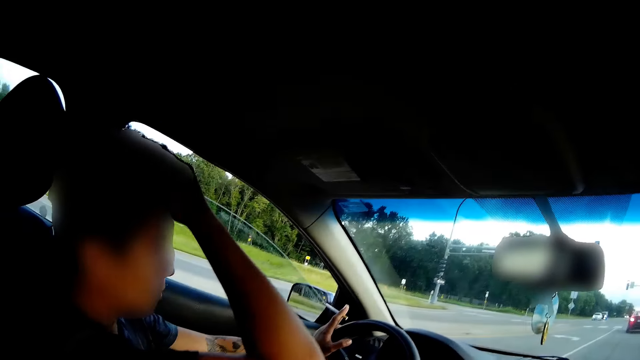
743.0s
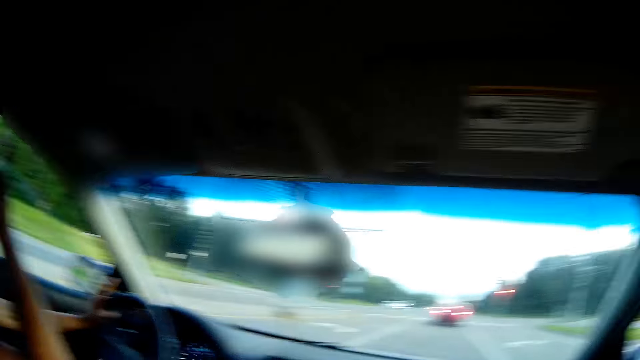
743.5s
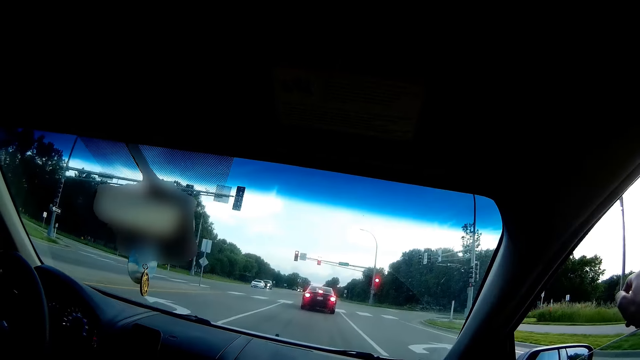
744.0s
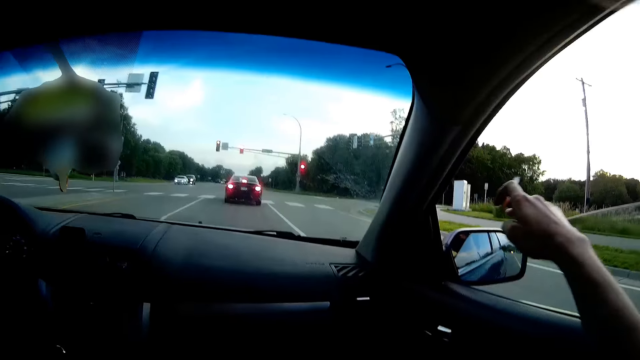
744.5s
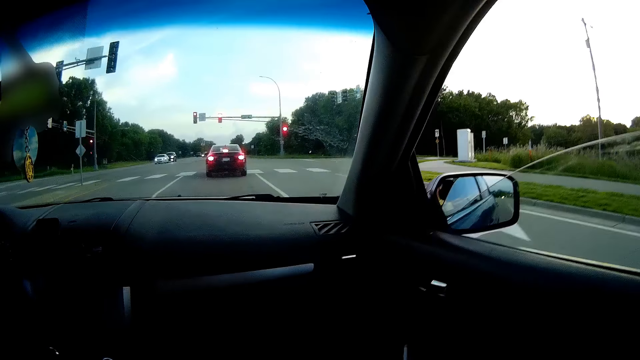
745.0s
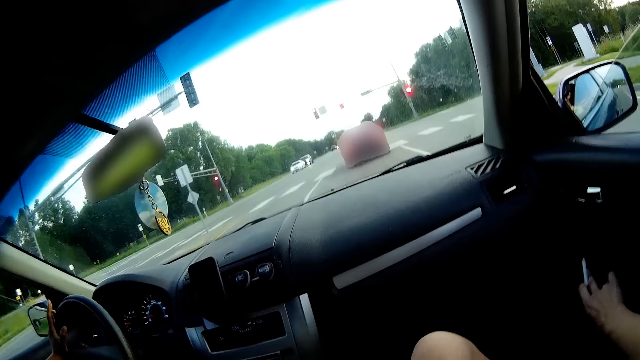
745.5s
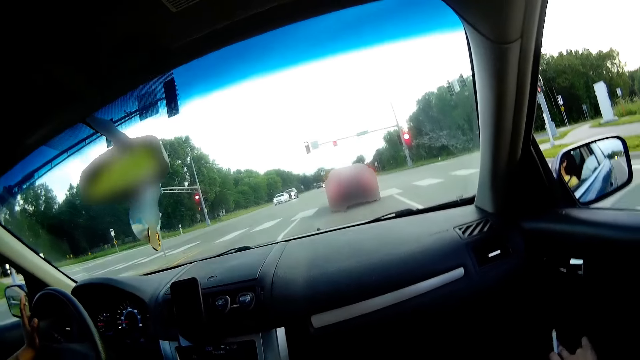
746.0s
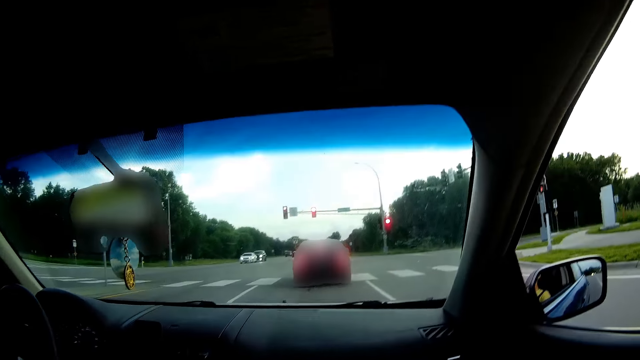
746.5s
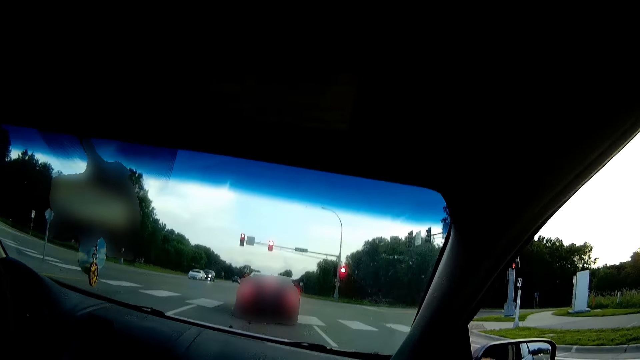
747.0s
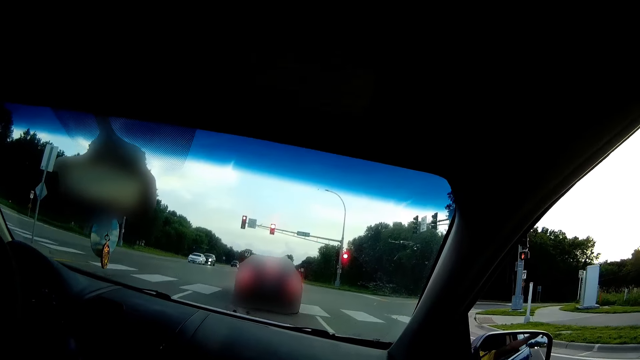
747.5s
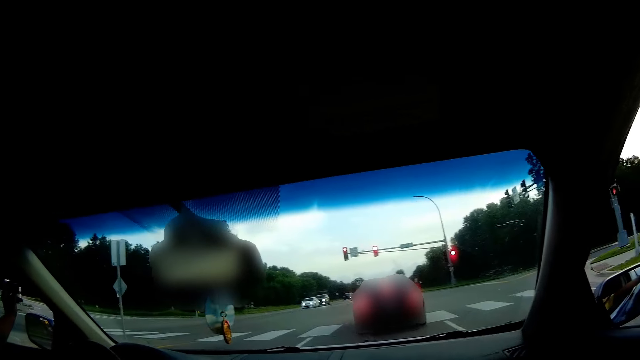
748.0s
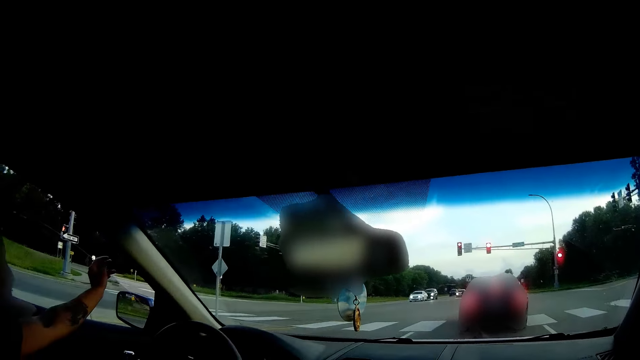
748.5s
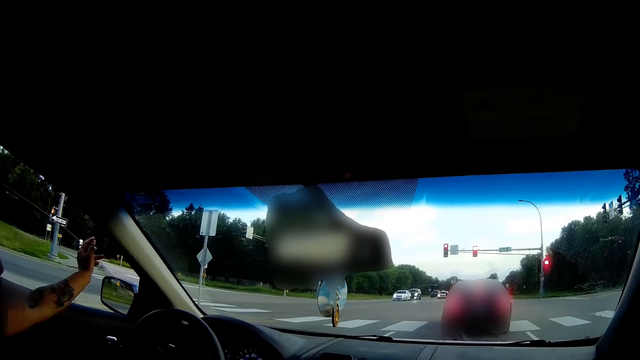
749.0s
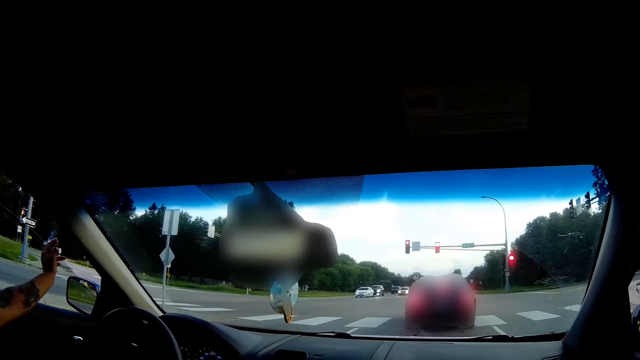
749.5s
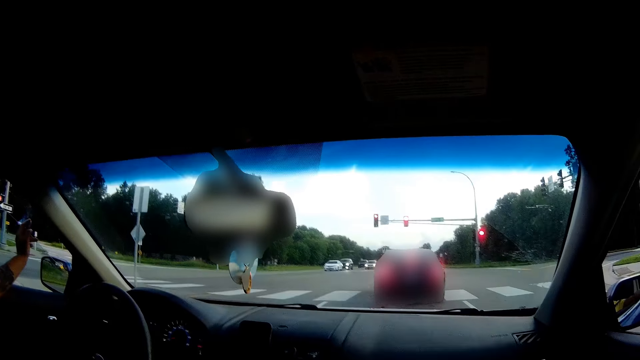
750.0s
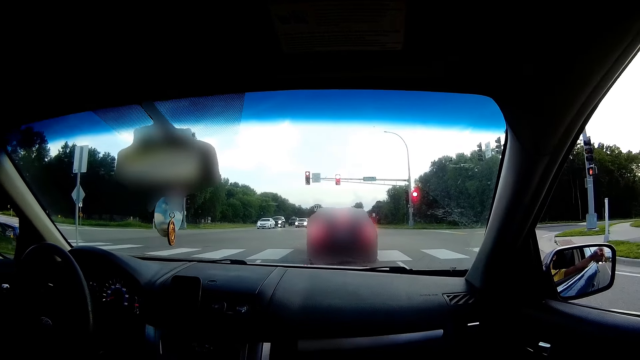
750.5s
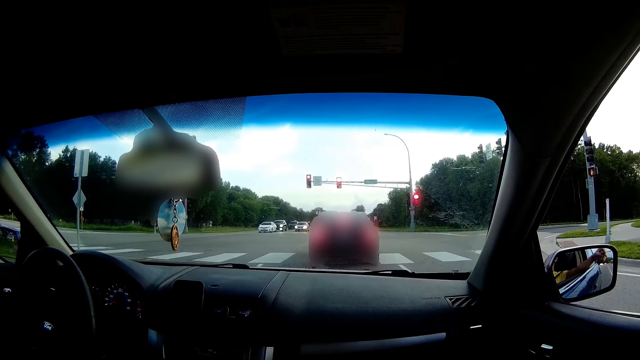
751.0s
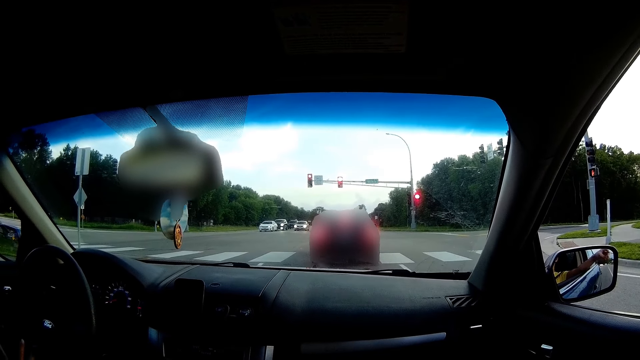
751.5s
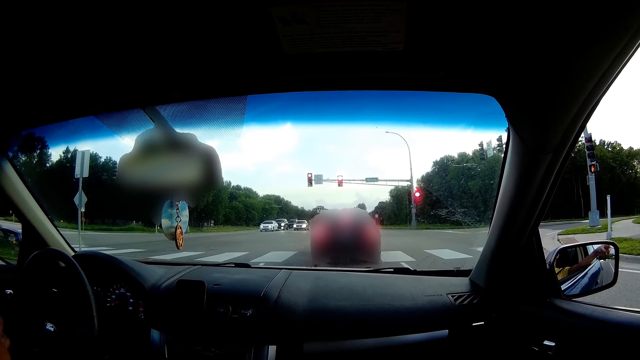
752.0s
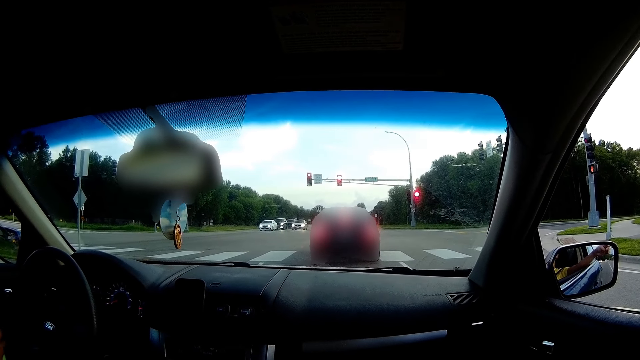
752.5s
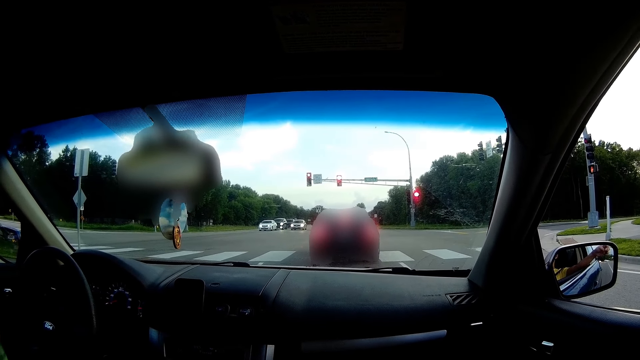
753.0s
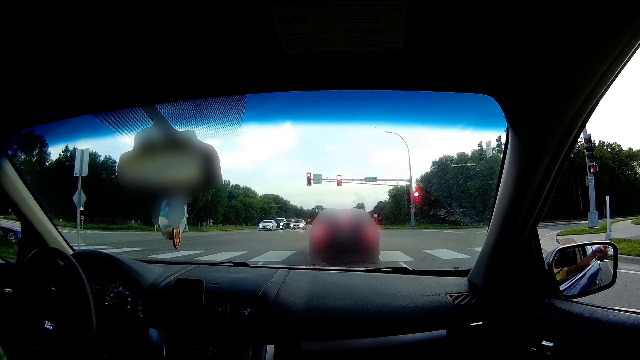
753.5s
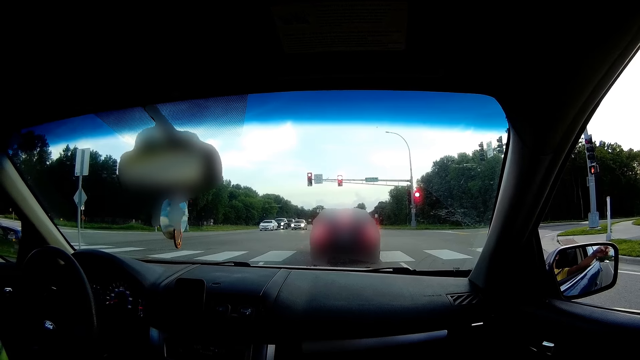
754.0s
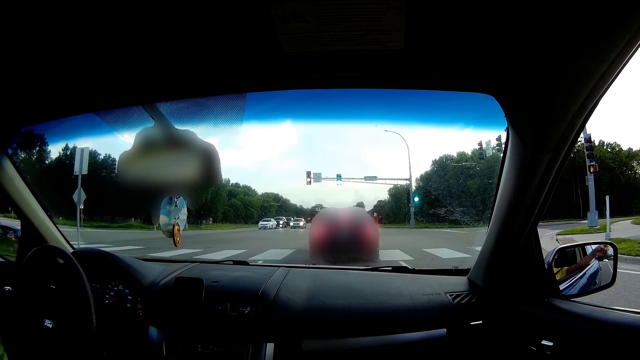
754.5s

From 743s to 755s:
The man stops the car in front of a traffic light.

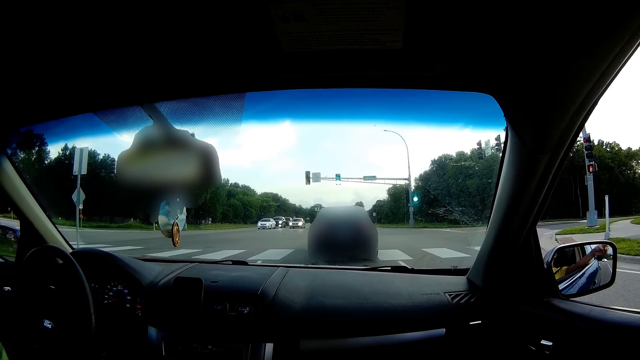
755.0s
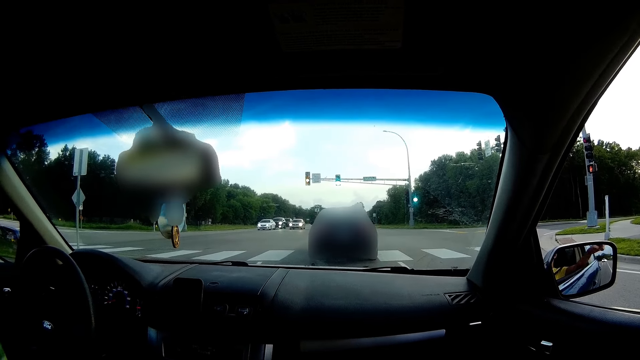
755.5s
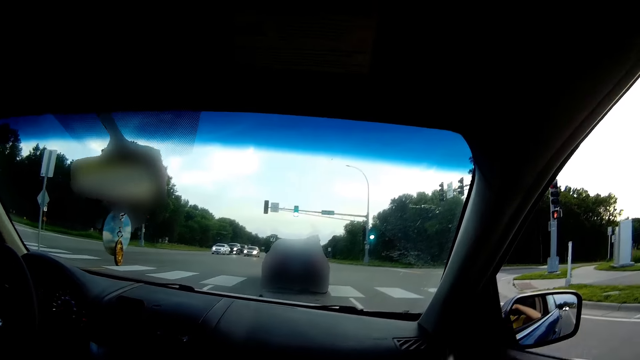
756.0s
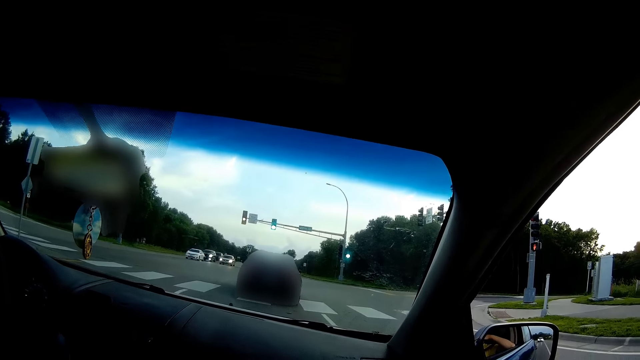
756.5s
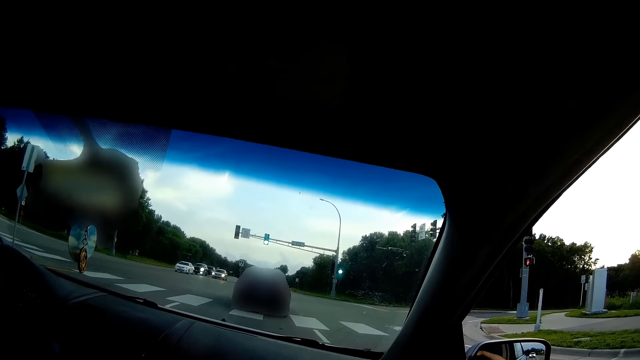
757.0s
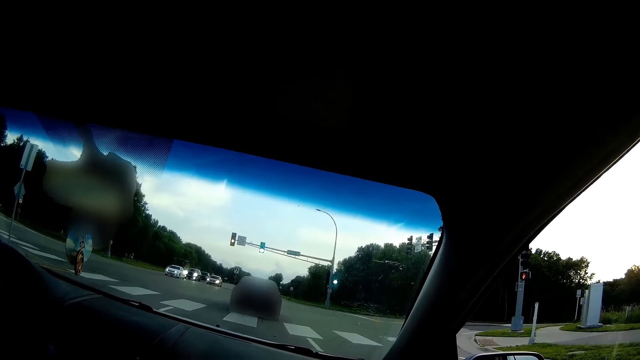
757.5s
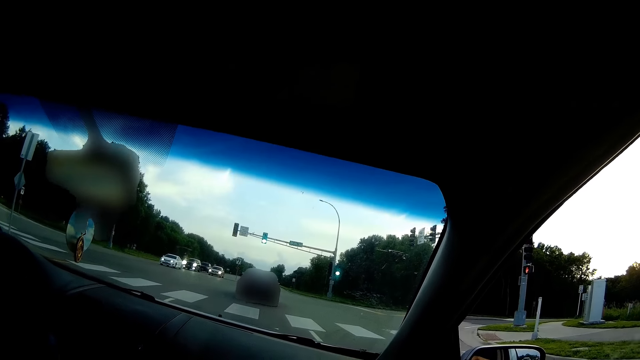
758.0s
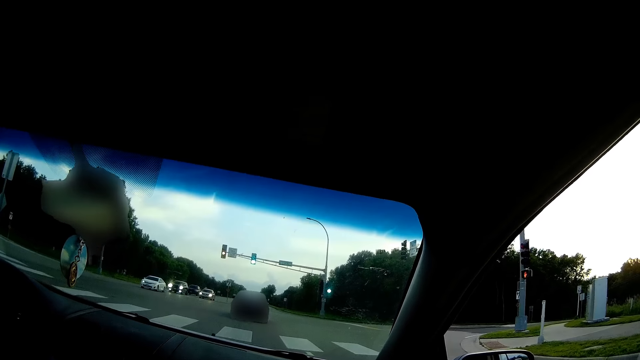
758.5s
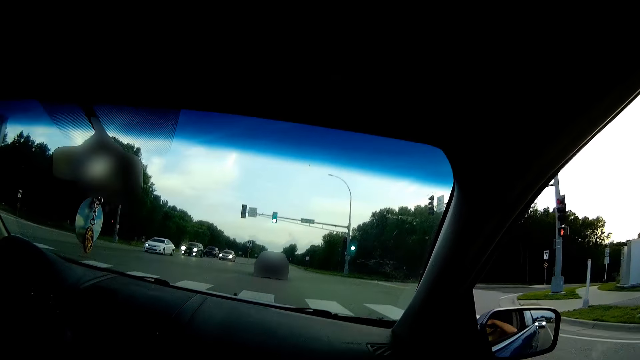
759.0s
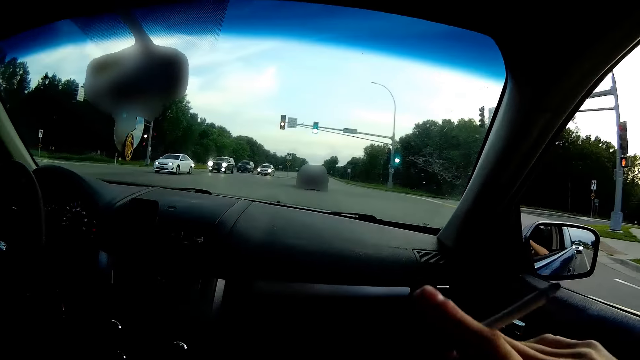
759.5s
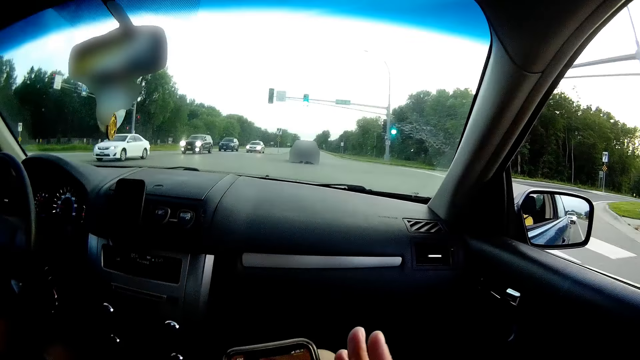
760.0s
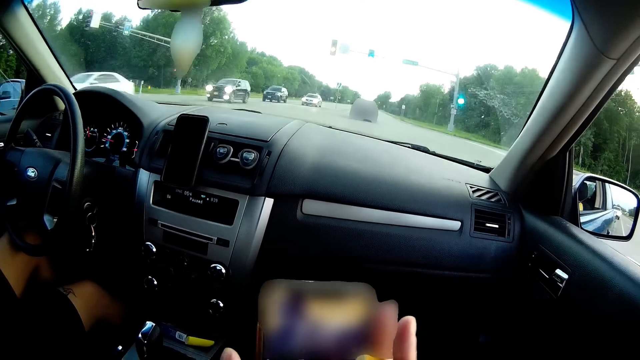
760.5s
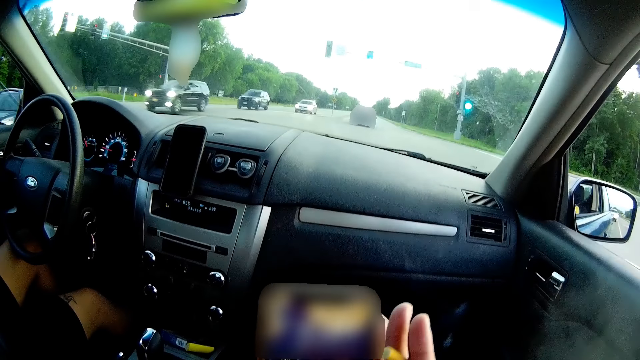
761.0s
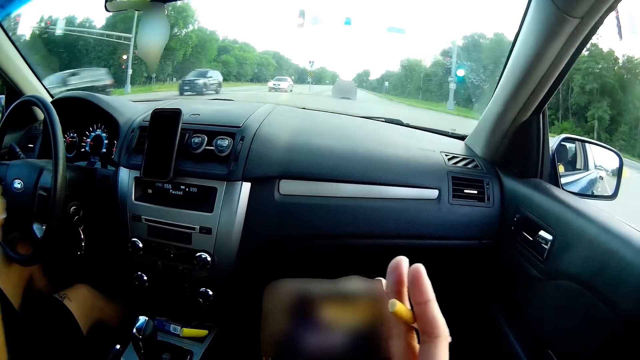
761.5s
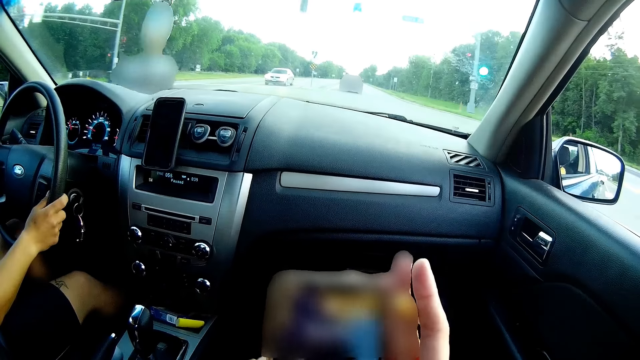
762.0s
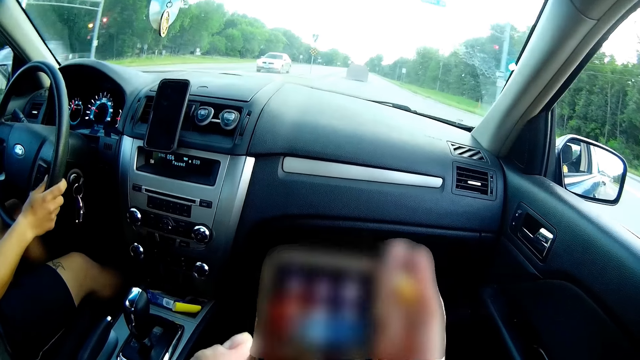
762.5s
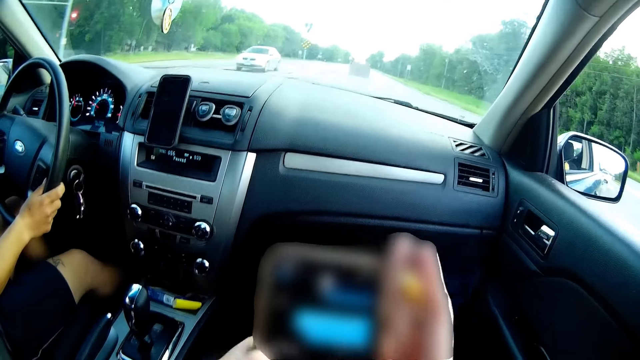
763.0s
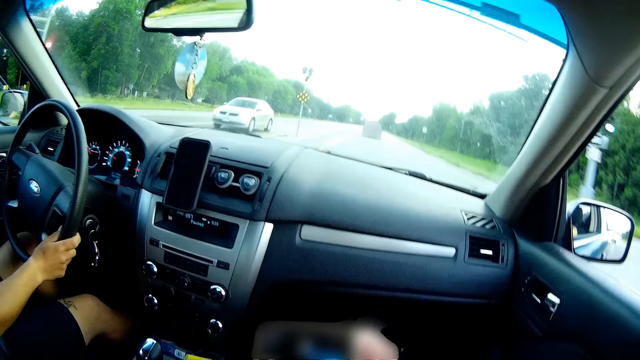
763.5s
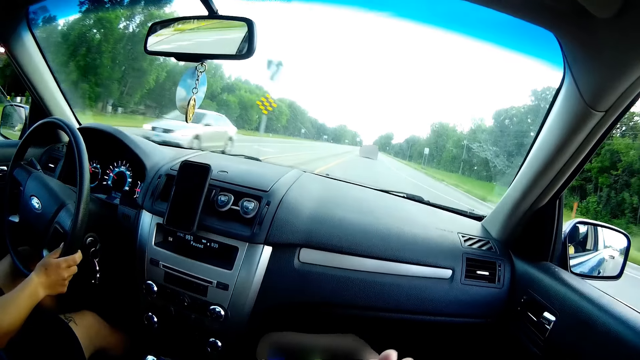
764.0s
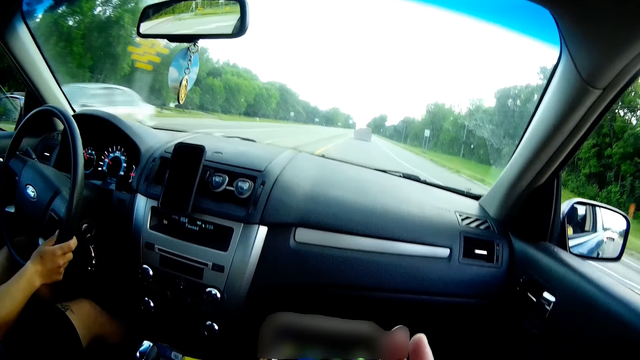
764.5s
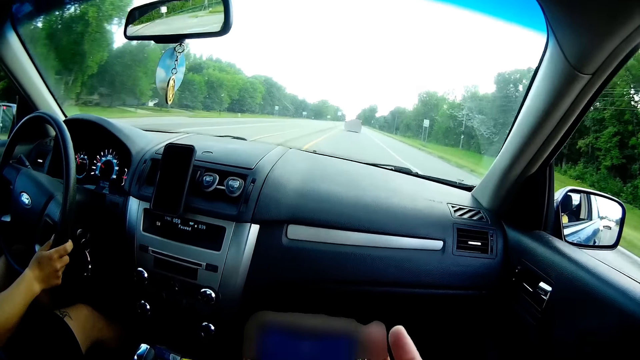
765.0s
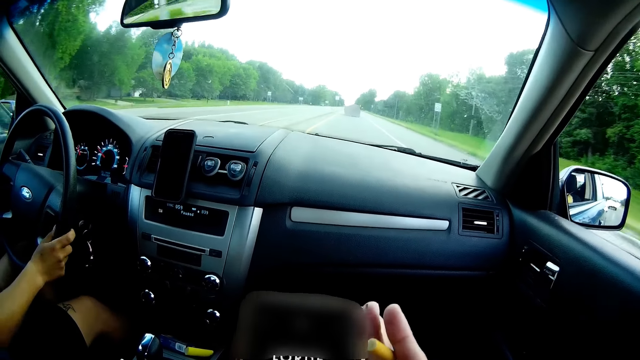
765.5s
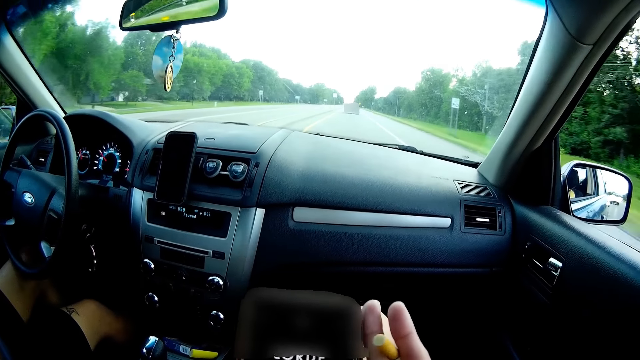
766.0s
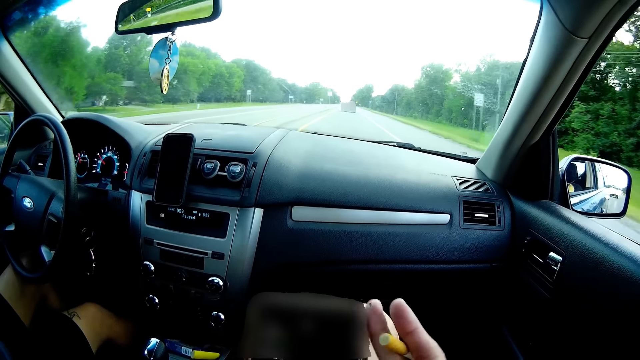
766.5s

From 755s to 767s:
The man drives the car down a road with his right hand. The camera wearer presses the phone with her hands. A white car drives past her. The man drops the green cup of juice on a compartment with his right hand.
